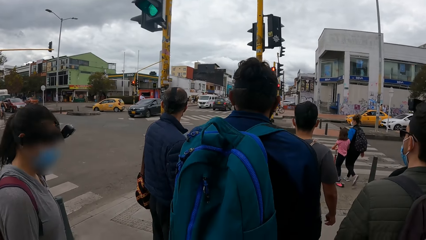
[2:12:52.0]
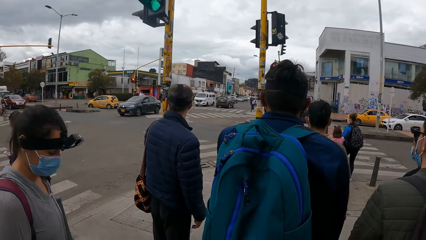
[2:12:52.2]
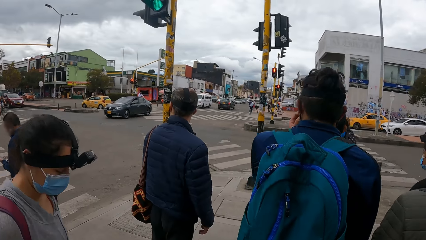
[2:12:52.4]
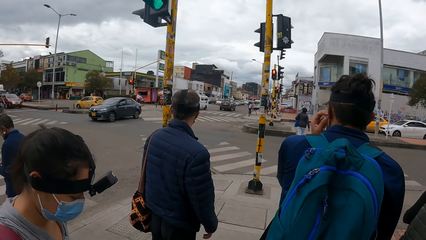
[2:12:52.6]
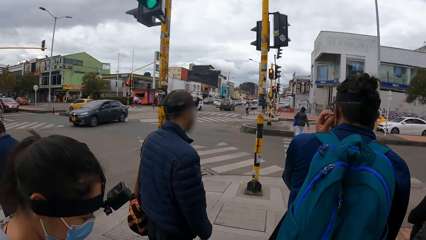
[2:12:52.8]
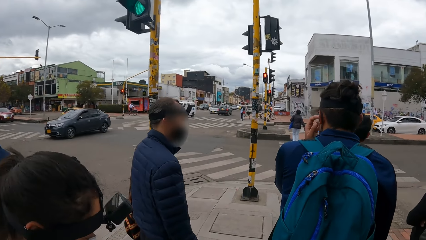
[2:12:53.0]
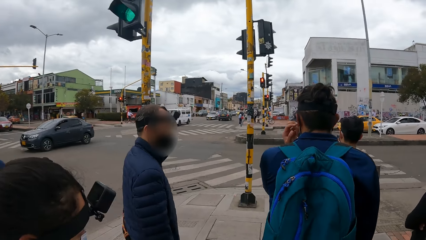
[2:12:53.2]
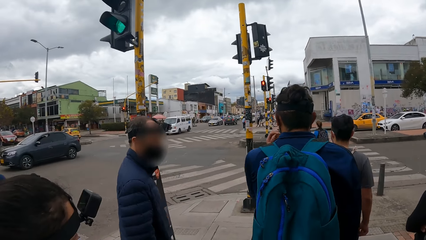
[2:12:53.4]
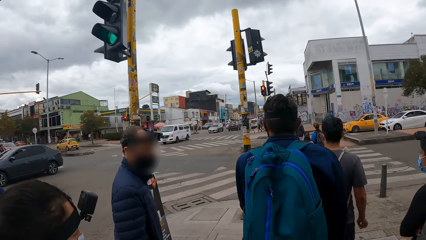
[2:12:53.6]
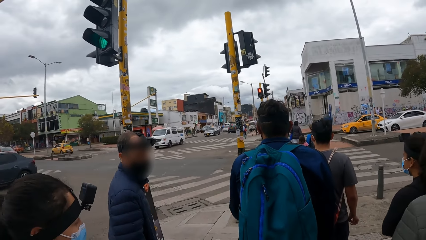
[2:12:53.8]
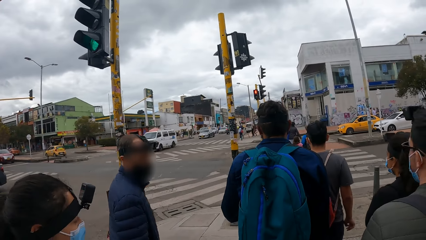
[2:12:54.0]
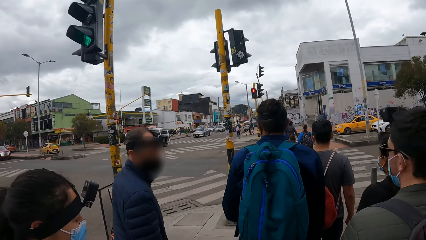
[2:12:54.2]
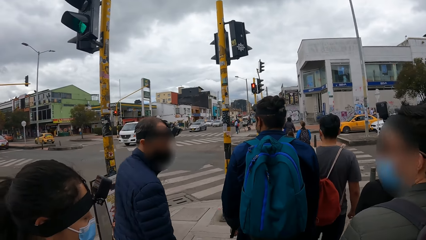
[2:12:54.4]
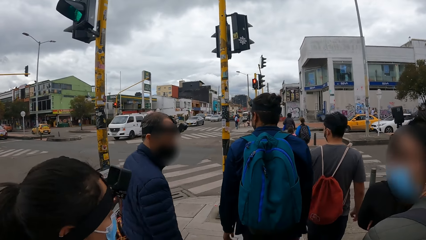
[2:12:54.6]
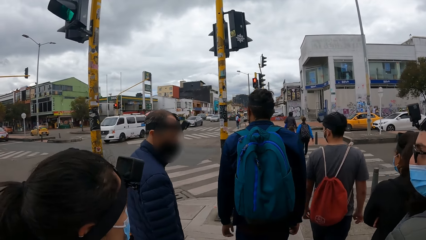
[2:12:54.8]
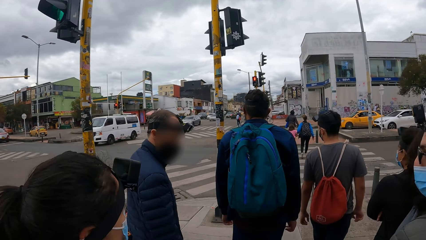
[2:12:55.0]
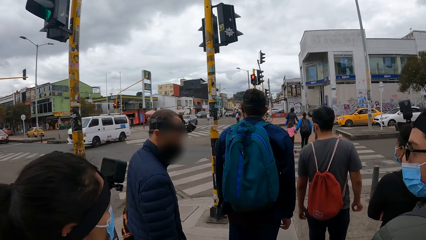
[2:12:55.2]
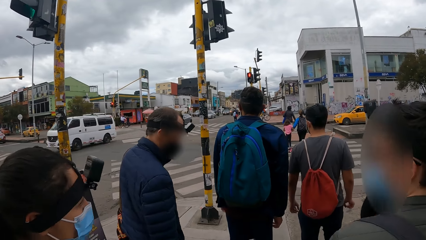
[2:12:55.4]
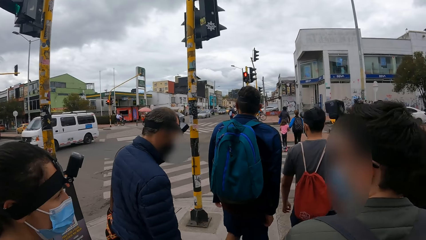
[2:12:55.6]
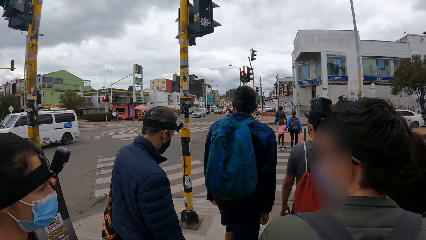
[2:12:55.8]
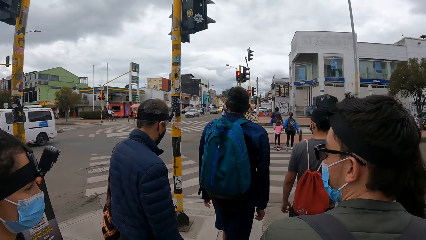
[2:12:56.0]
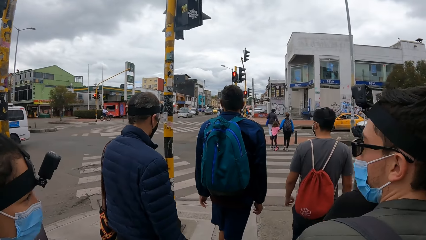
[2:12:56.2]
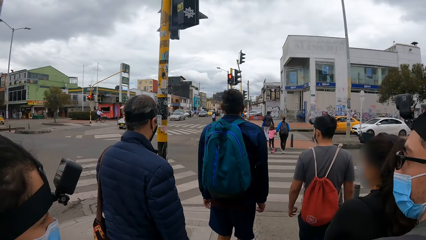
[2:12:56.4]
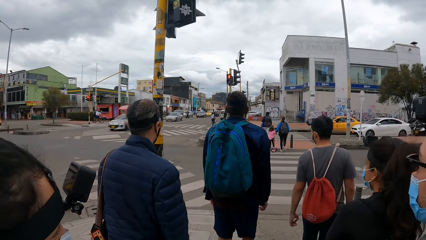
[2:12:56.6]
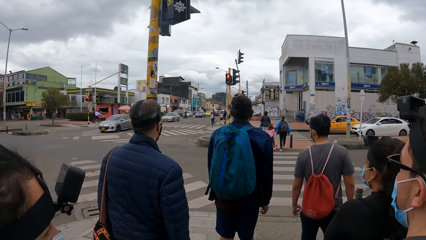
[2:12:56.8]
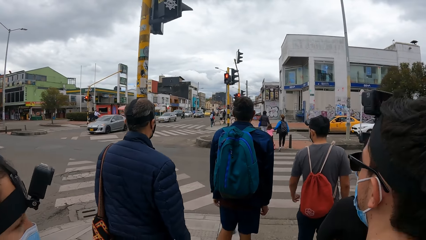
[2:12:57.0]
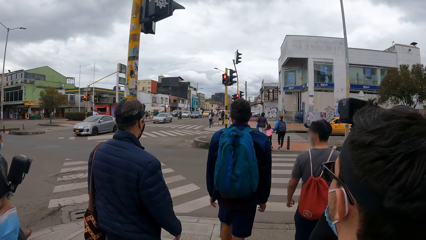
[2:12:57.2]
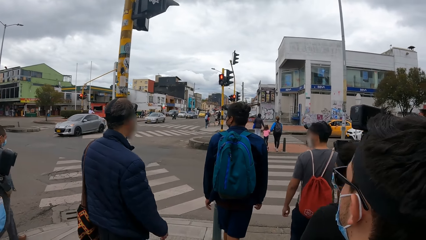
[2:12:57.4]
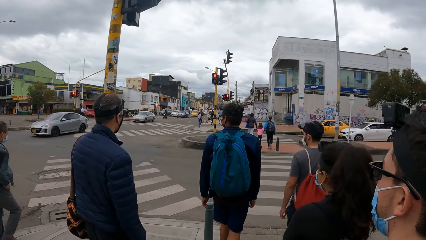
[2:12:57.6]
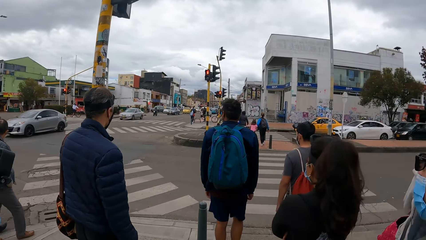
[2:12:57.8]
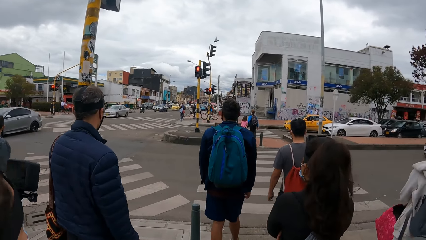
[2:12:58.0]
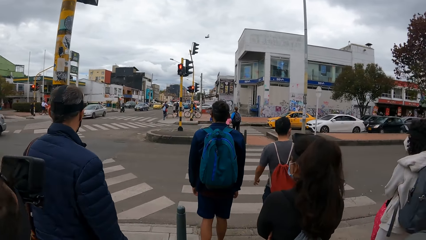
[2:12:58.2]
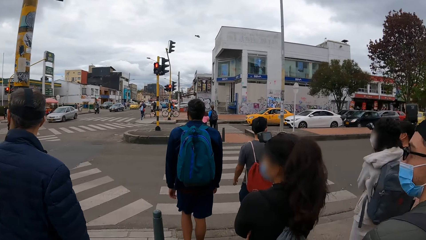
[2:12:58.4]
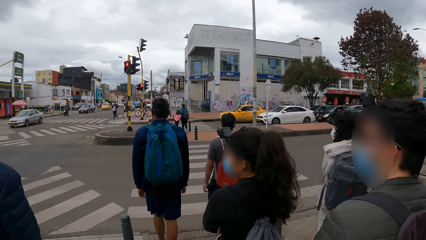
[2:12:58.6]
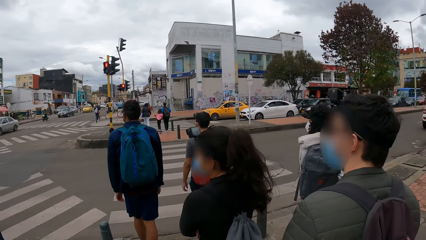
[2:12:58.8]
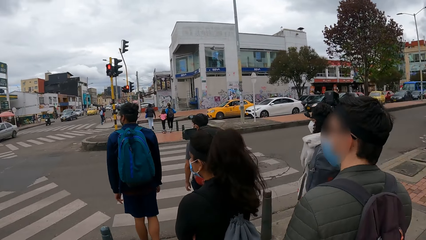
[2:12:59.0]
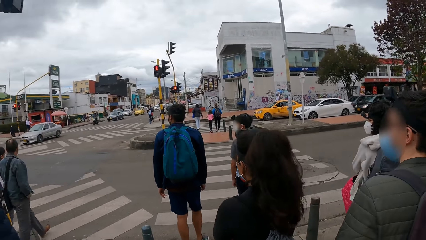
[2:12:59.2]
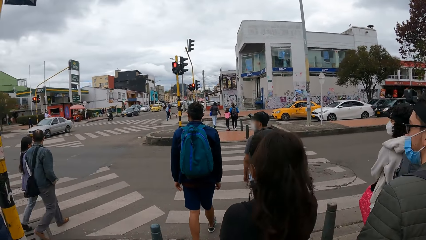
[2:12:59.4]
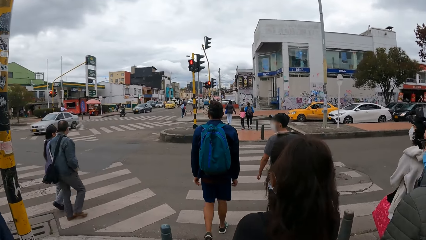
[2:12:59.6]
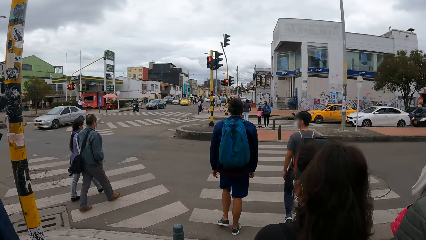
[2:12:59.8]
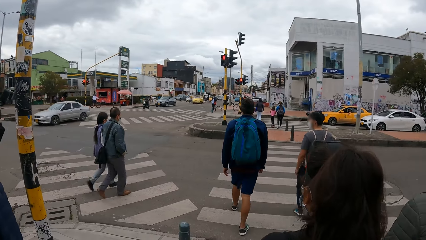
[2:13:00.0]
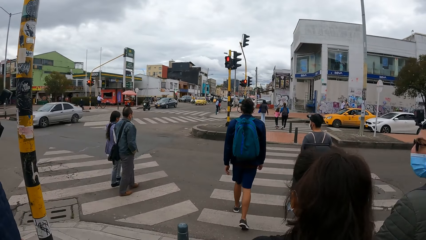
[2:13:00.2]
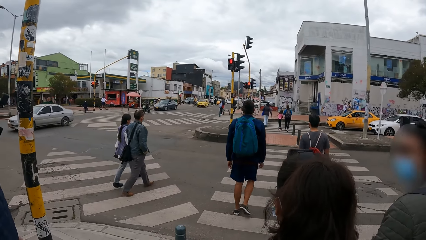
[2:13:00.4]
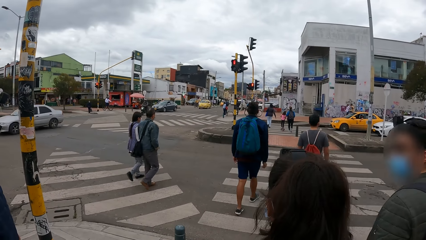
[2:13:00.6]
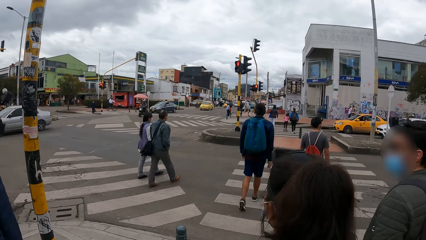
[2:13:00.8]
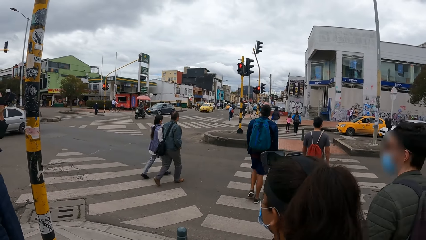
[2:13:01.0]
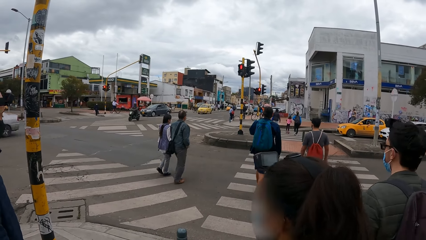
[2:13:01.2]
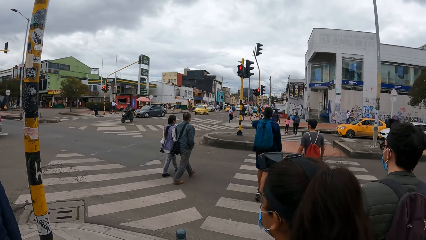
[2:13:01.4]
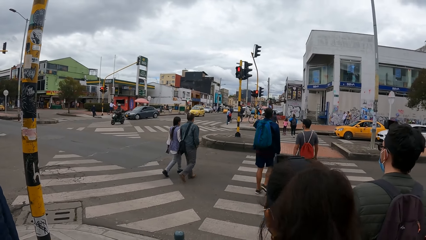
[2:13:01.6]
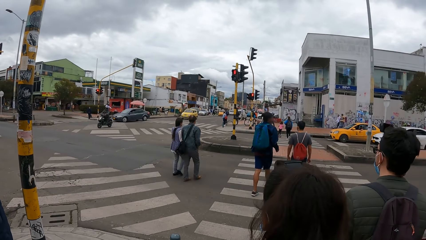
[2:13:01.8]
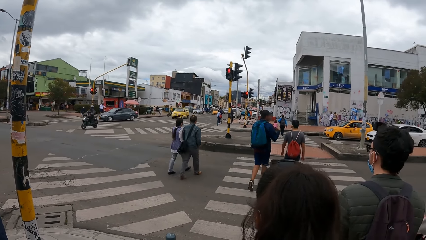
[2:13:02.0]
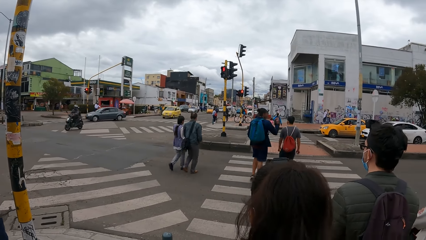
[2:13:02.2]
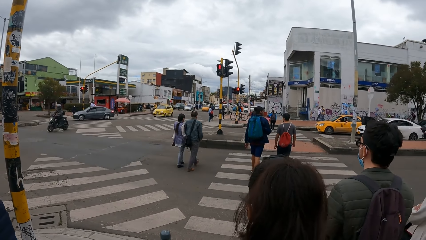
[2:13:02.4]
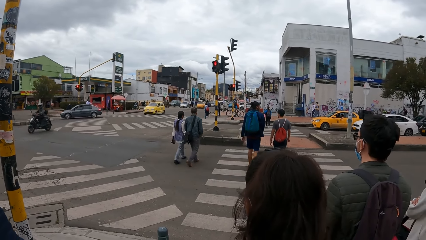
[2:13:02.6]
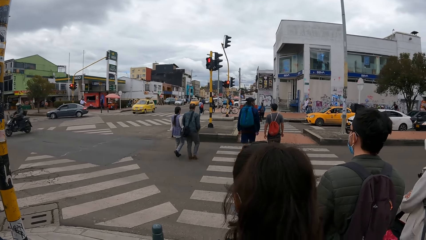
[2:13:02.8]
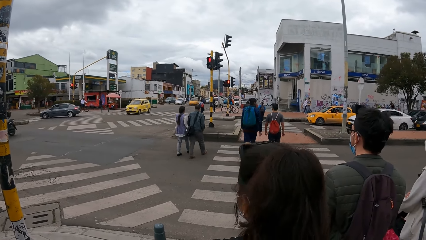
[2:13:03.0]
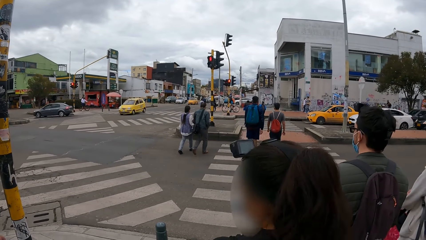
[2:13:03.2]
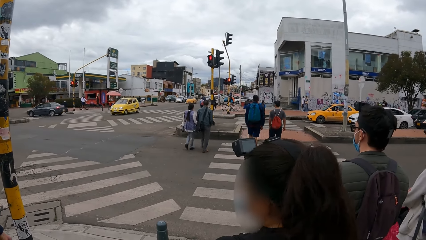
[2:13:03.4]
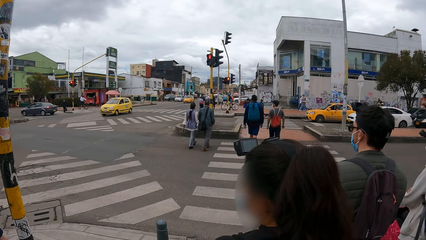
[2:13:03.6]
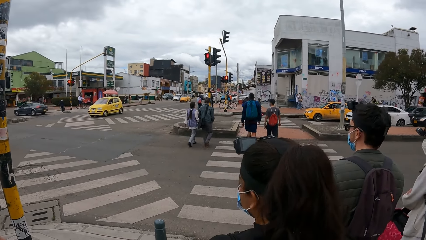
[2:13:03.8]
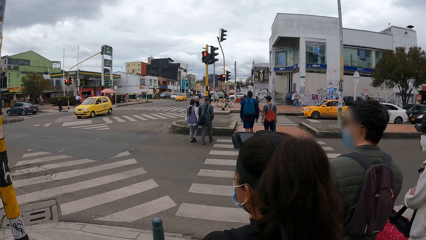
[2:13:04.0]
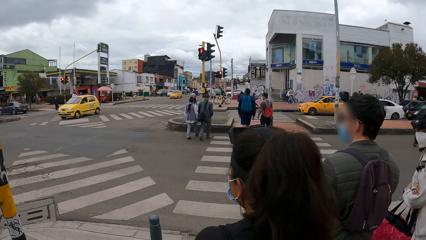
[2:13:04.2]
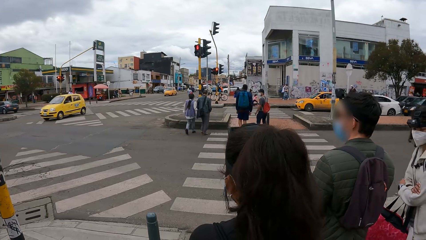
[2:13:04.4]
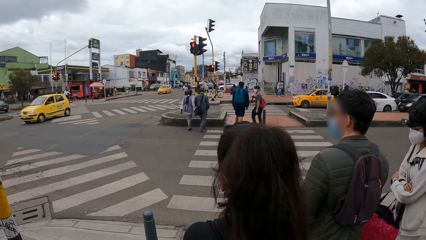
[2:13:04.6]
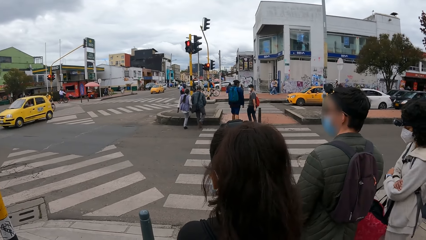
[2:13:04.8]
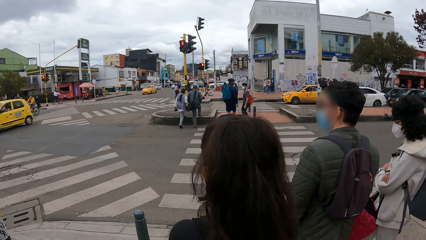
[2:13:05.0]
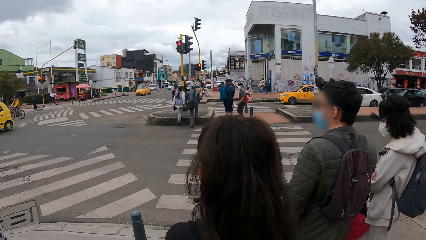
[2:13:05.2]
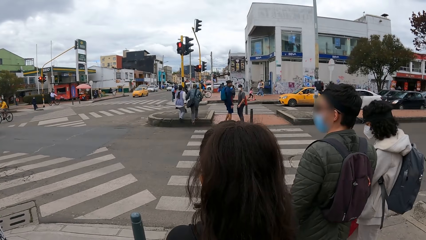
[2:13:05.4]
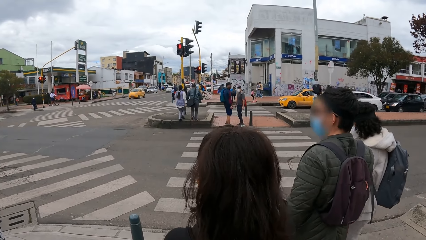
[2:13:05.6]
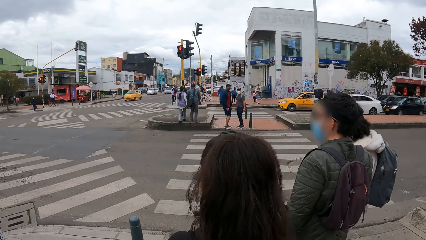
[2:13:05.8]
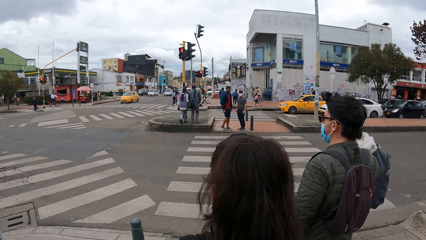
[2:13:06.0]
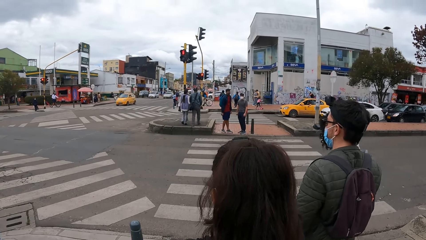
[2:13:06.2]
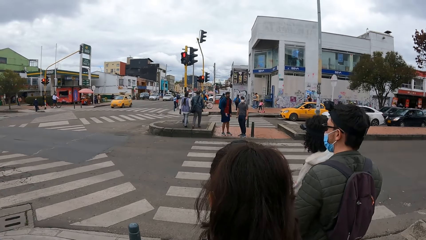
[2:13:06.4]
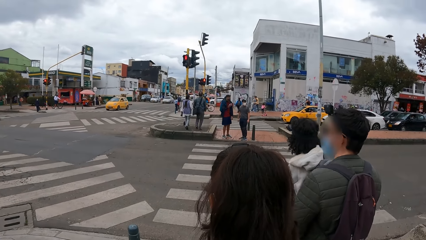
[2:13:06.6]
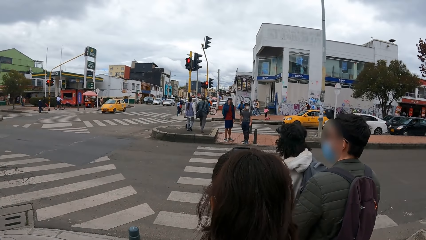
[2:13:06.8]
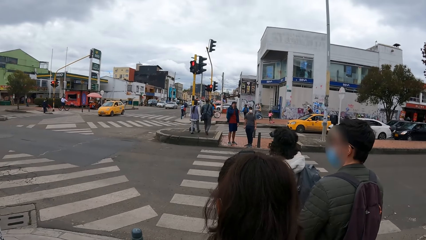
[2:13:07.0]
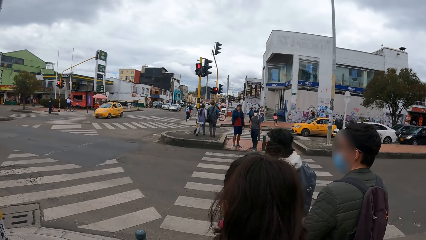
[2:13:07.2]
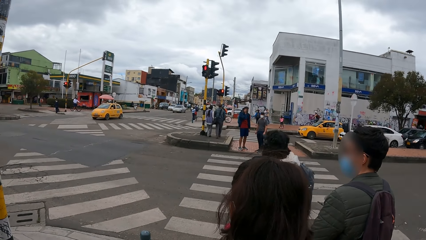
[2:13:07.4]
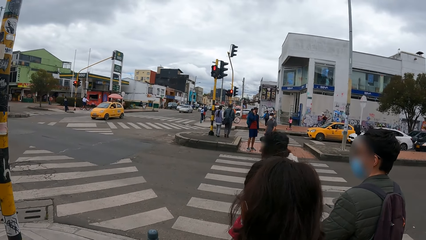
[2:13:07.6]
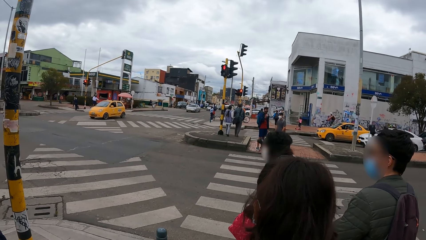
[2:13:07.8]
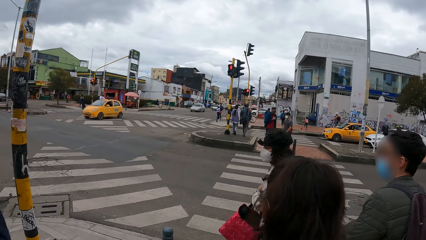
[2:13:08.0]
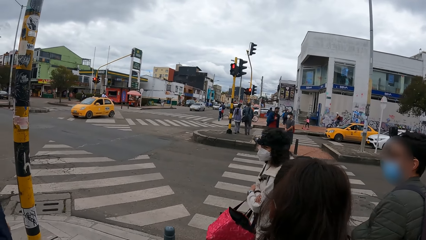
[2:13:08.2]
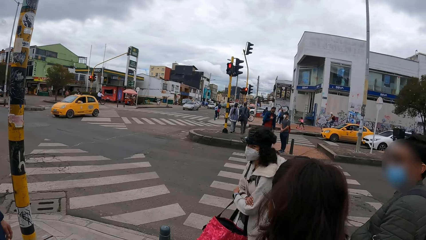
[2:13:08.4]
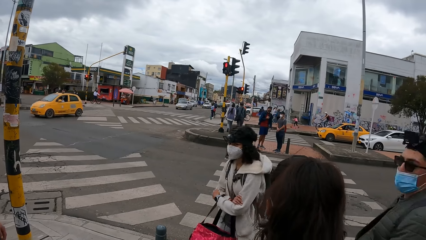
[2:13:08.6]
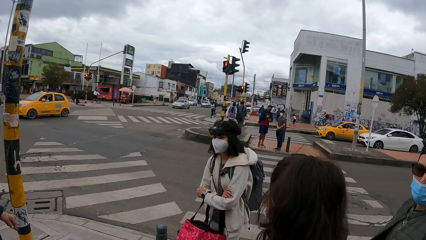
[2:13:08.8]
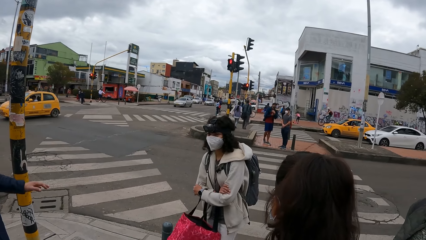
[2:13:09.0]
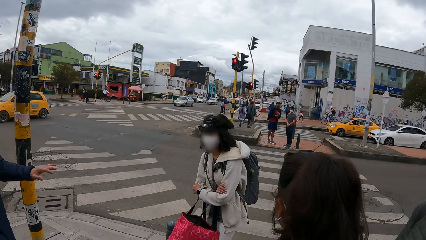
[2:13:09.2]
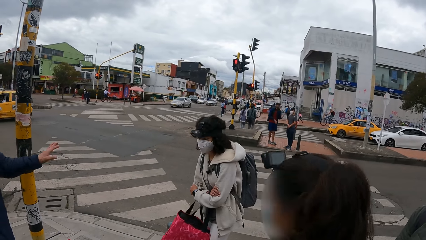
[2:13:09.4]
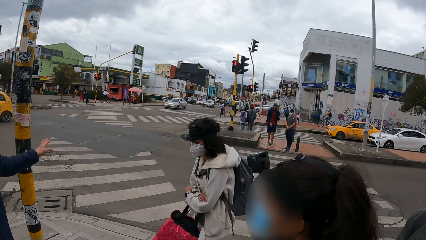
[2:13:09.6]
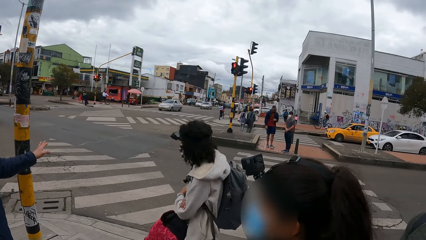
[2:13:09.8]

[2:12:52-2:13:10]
A woman, a man, another man, another man, another woman, another man and another woman move around. The camera wearer walks on the sidewalk with the group of people. A man scratches his chin with his left hand. The first man and the second man cross the road. The last woman and the last man look around. The second woman moves around. The man adjusts a camera on his head with his right hand.
